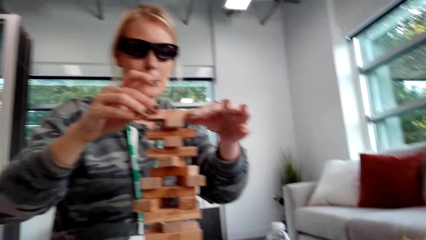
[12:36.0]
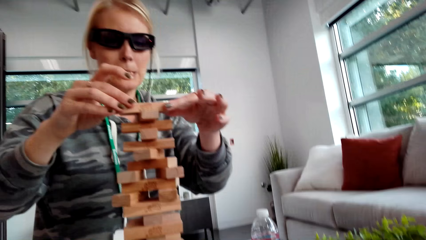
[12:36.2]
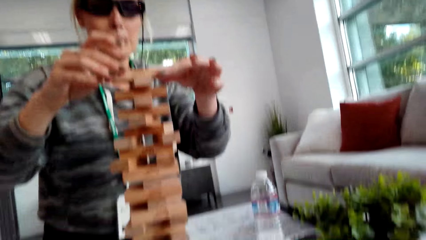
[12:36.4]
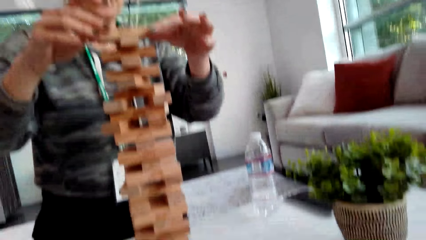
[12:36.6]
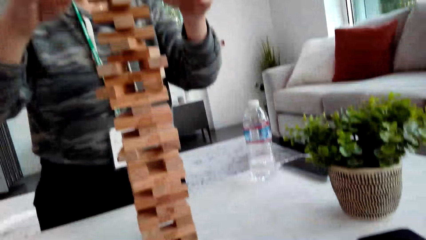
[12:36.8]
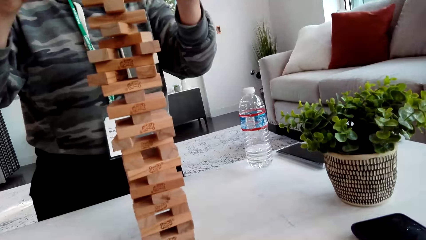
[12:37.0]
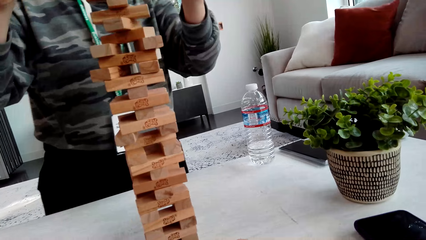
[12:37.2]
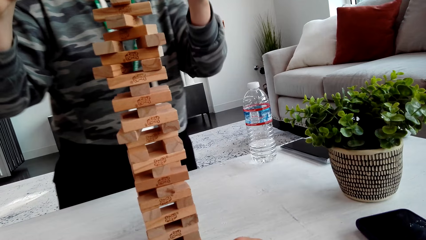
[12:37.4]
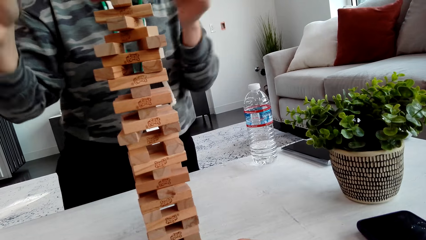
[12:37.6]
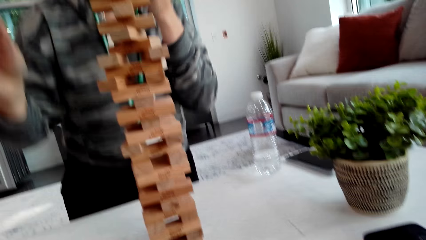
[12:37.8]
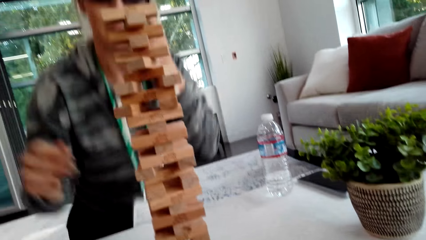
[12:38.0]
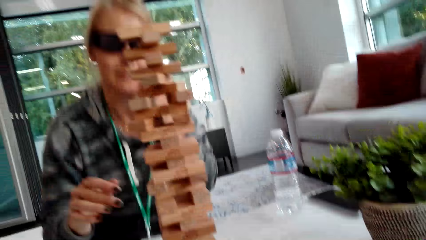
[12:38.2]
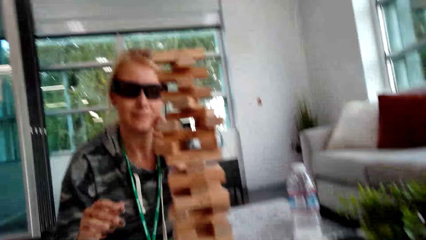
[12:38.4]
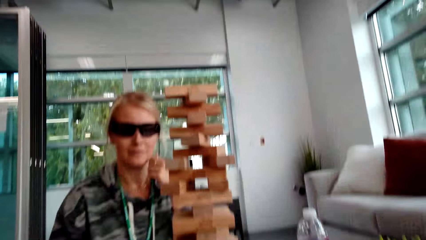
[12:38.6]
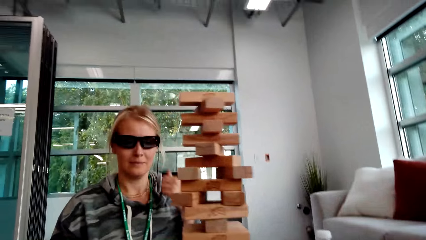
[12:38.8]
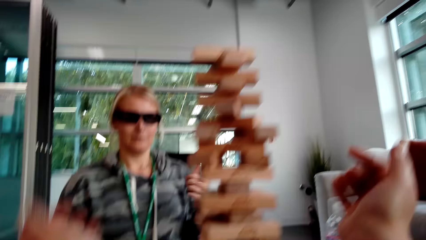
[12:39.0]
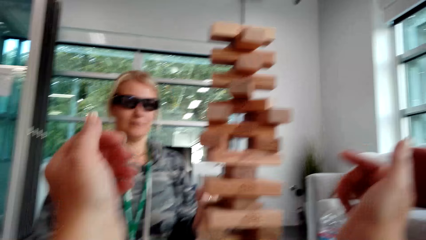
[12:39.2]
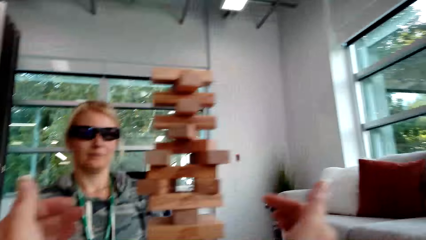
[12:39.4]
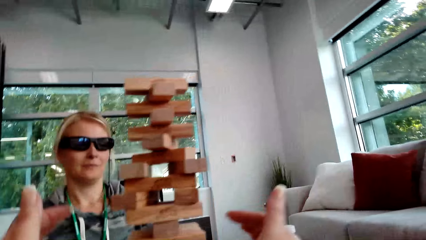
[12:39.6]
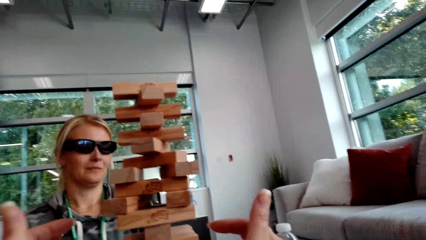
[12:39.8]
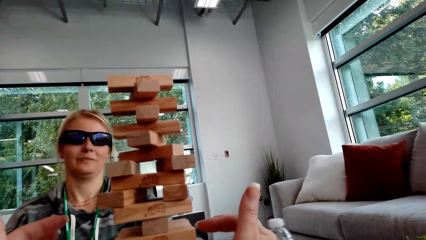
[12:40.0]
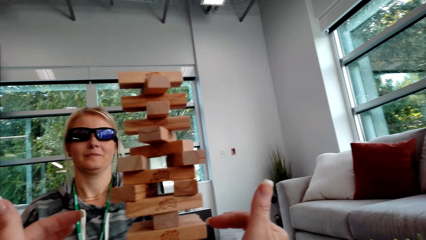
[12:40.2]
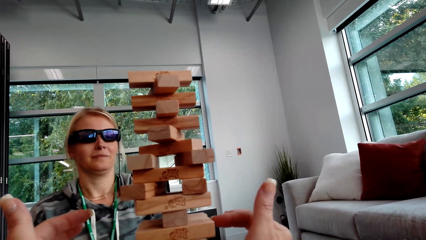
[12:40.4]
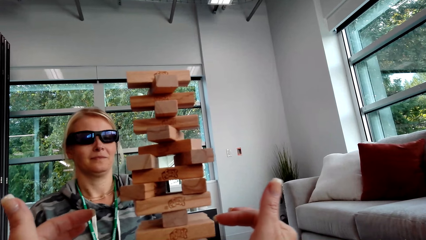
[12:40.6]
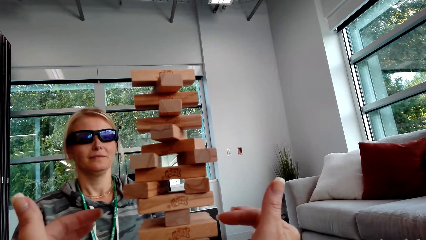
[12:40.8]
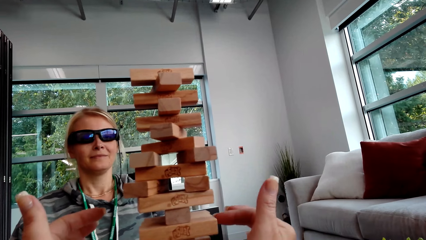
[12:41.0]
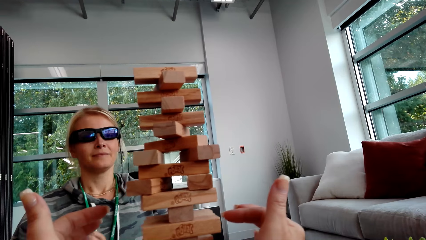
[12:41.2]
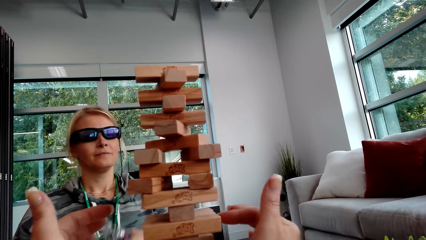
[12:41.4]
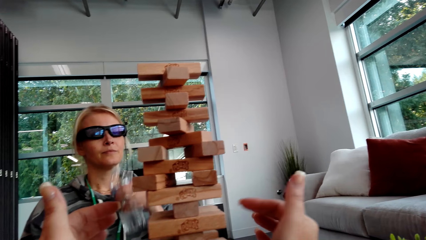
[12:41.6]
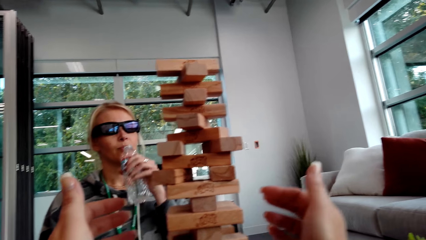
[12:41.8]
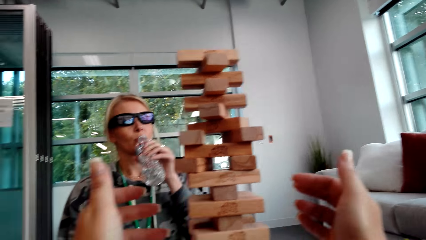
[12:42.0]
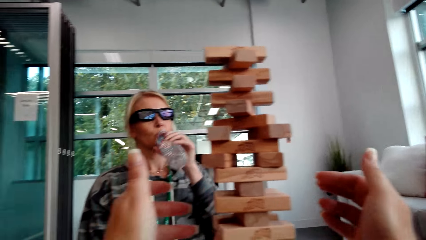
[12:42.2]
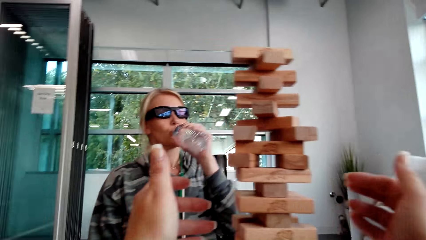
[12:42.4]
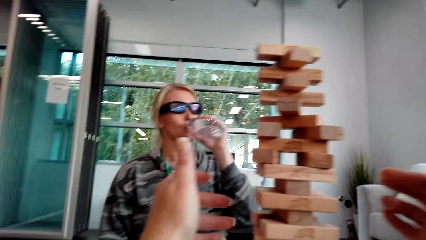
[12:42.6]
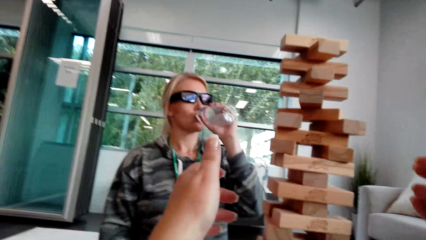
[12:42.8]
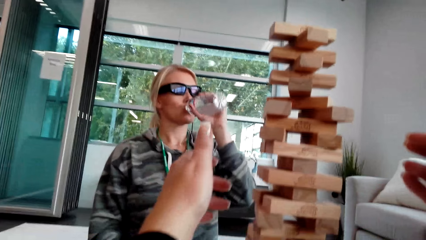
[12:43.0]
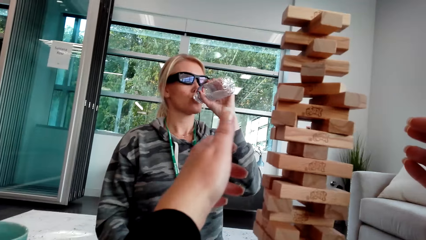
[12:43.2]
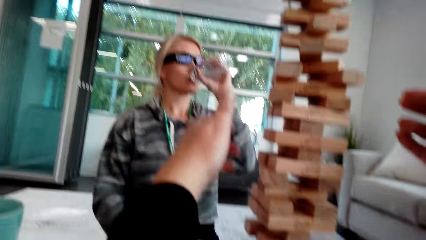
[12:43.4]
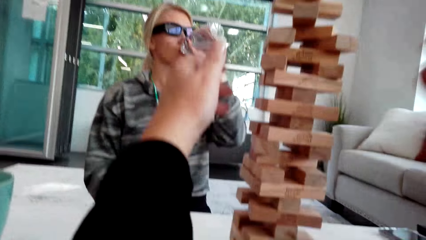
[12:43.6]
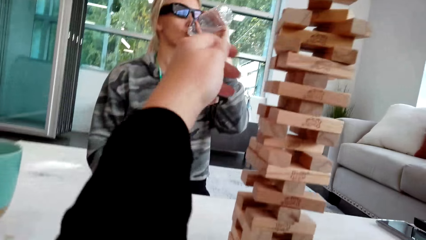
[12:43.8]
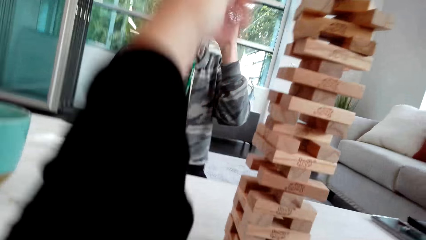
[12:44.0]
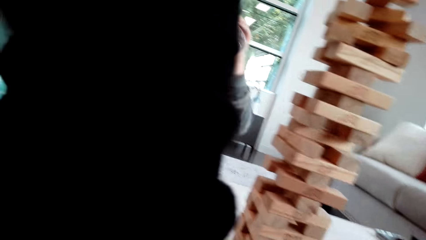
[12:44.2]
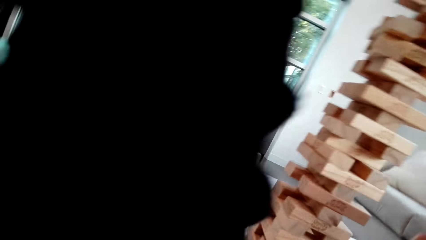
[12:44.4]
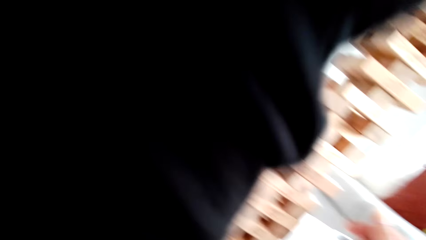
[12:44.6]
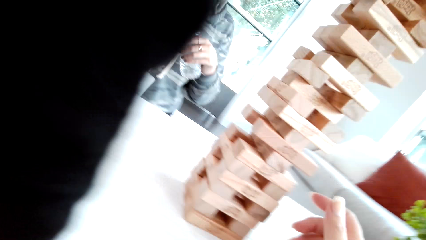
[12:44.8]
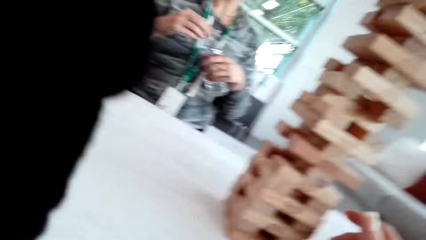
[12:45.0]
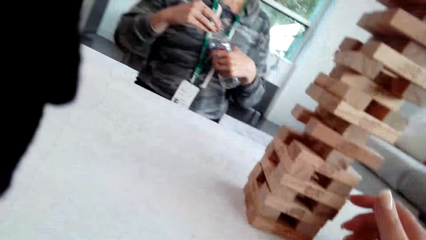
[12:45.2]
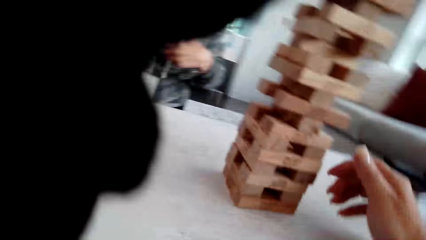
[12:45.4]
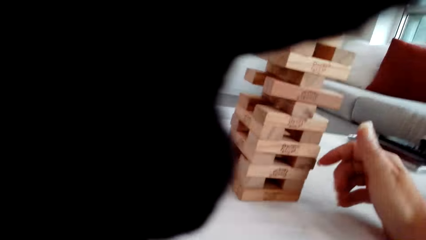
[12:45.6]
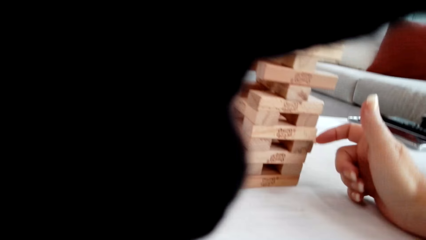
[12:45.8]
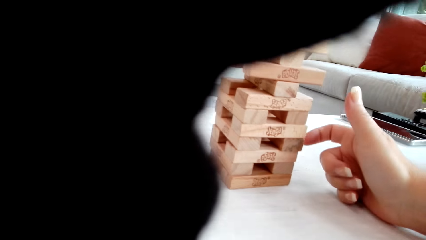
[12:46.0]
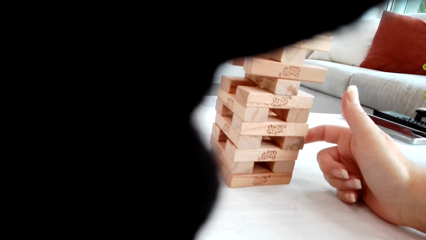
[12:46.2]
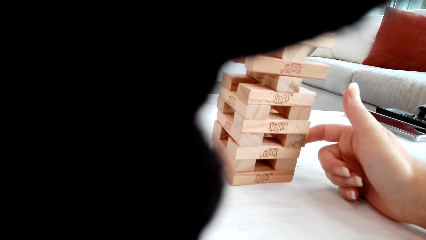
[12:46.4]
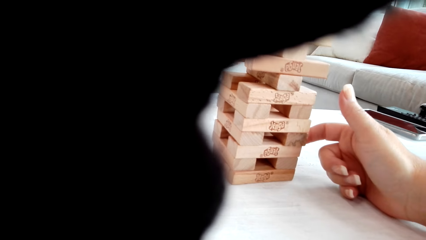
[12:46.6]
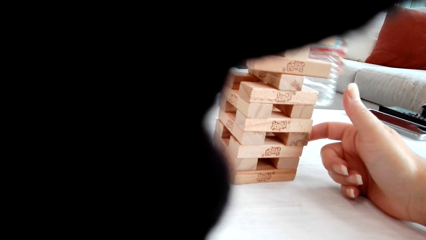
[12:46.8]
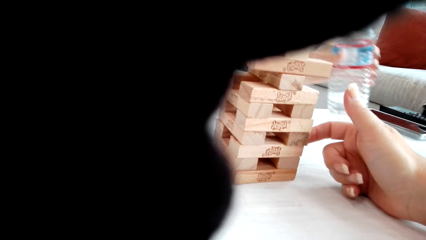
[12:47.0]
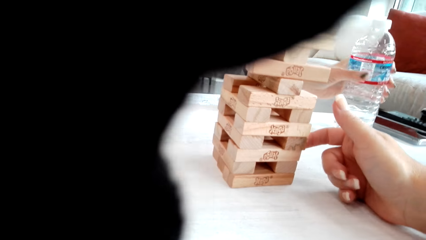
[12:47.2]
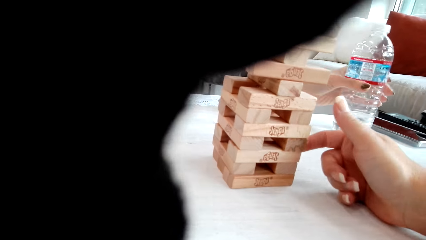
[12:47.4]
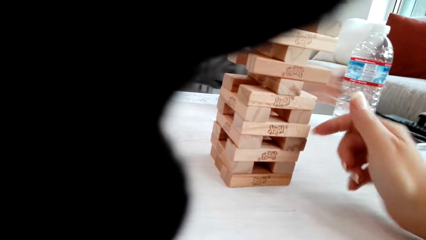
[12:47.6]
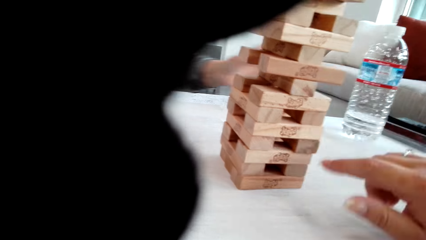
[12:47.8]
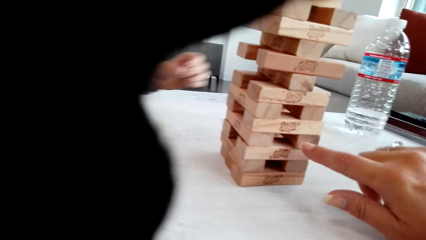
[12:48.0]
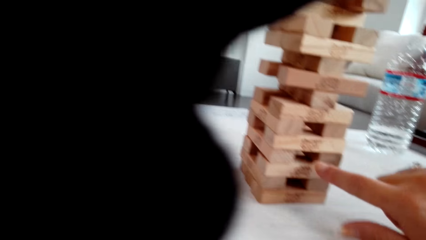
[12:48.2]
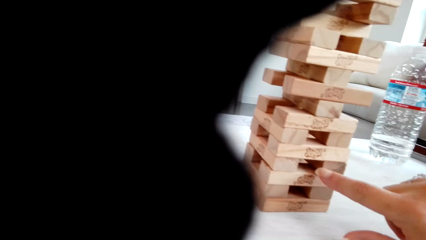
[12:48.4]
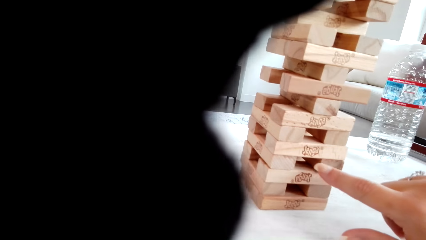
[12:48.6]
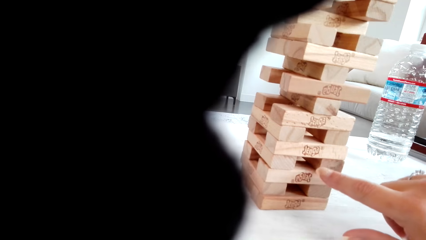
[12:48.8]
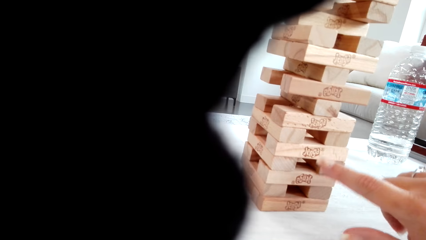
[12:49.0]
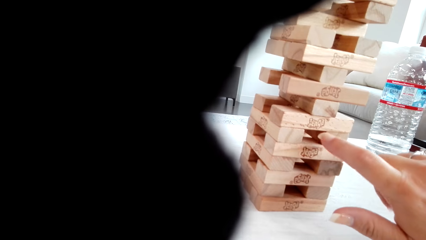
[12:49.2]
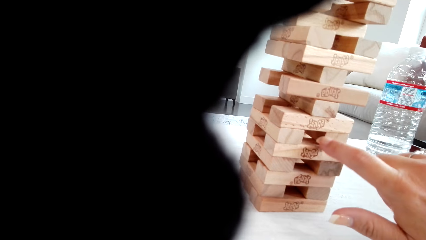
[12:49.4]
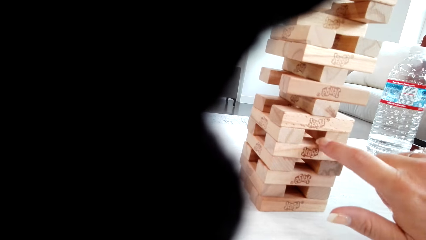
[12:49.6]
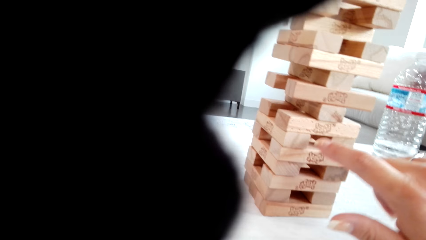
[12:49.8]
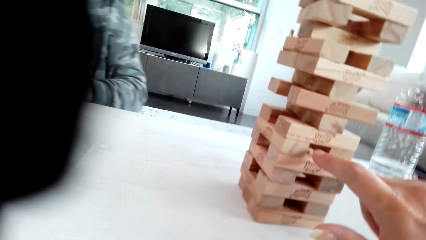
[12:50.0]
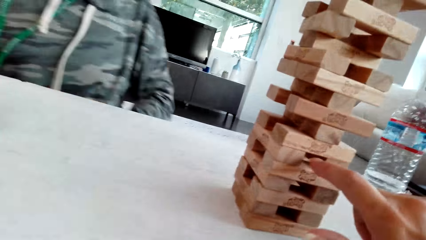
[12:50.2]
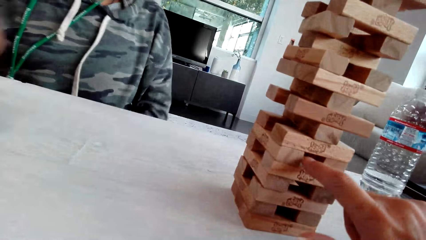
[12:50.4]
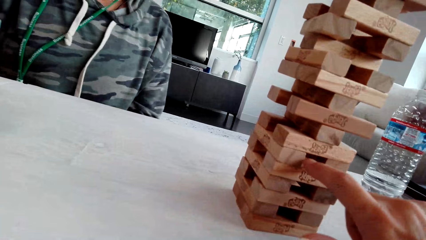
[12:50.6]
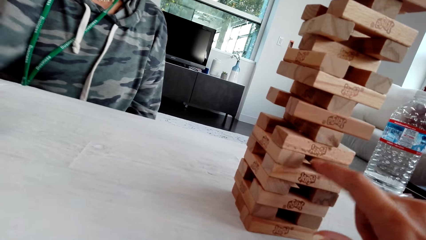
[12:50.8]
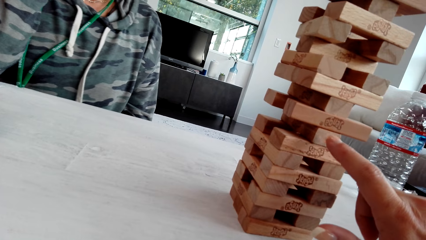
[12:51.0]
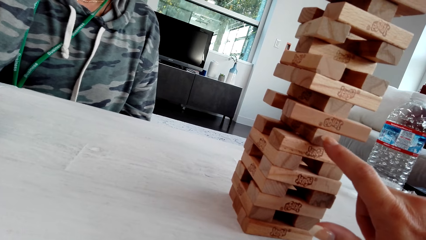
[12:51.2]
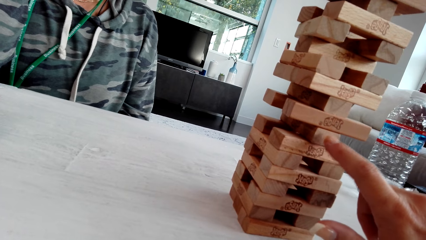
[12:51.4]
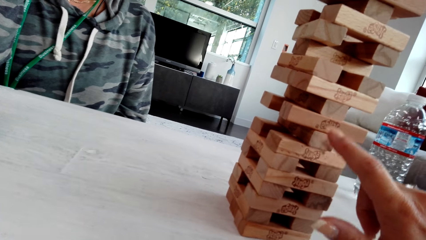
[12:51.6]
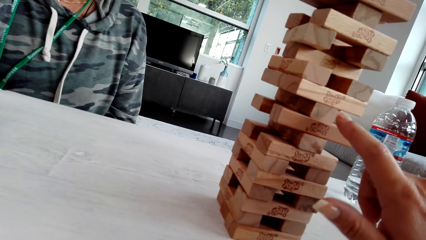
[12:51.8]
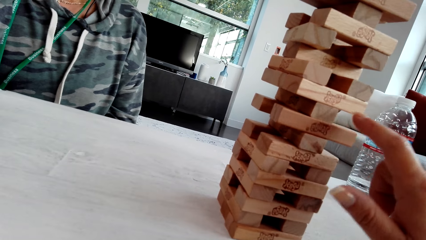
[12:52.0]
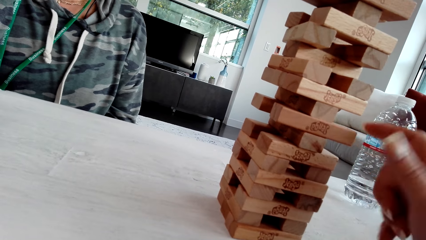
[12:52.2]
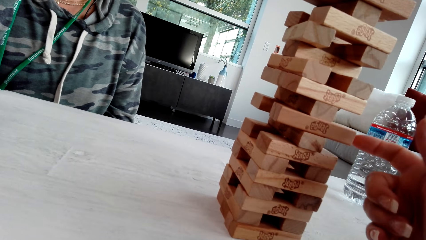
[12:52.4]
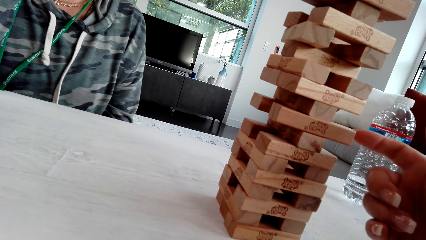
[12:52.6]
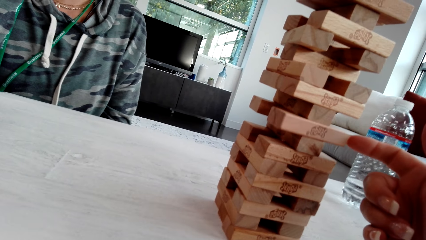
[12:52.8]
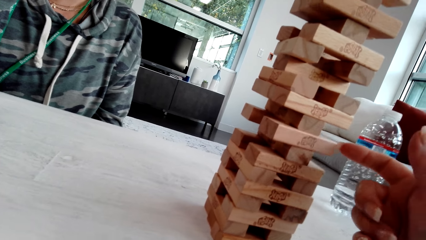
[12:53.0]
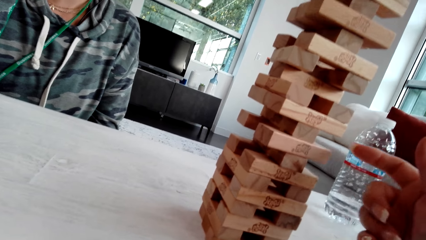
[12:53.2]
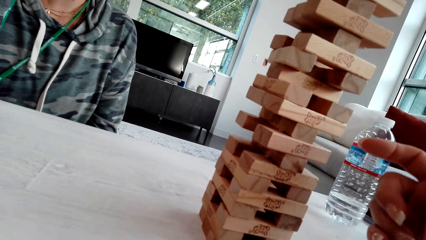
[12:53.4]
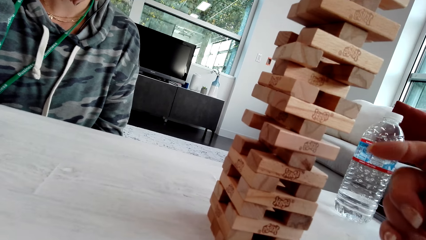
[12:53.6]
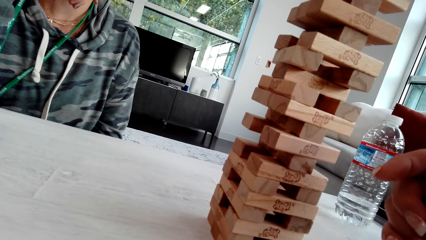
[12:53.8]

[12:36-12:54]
A woman drops the wood. The woman places a block on other blocks. The camera wearer moves the hands. They raise the hands. The woman drinks water. The camera wearer lifts the hand. The woman closes the bottle and places the bottle on the table. The camera wearer touches the wood.
